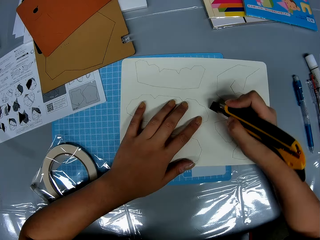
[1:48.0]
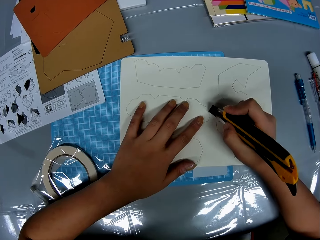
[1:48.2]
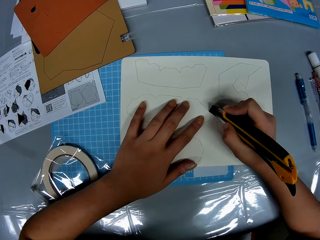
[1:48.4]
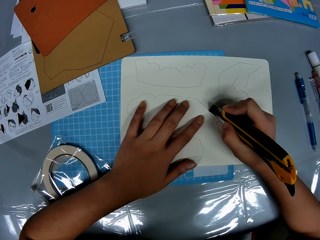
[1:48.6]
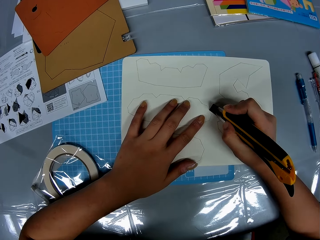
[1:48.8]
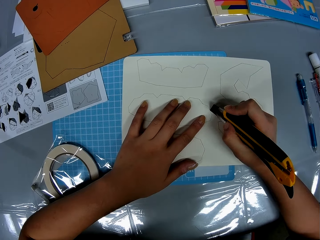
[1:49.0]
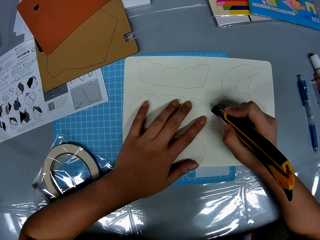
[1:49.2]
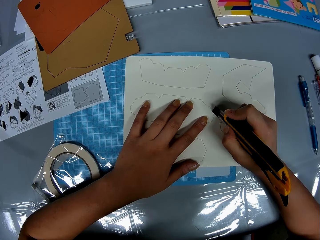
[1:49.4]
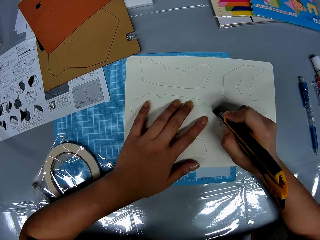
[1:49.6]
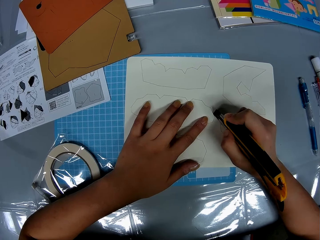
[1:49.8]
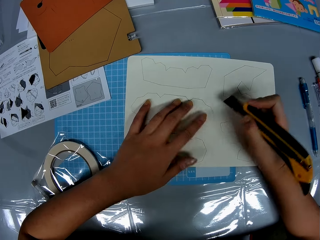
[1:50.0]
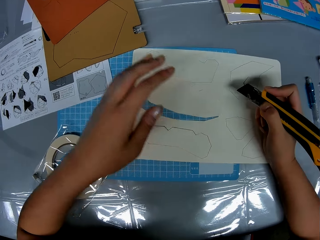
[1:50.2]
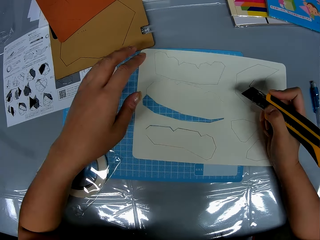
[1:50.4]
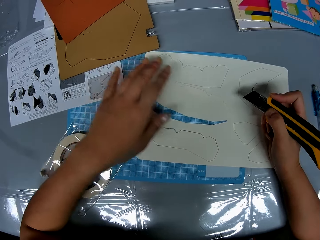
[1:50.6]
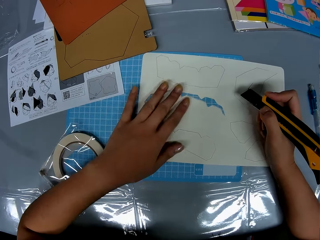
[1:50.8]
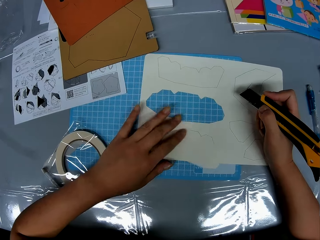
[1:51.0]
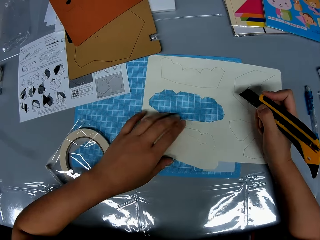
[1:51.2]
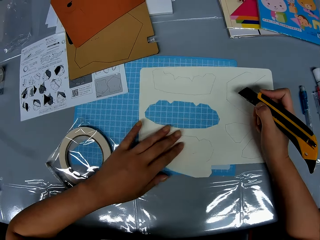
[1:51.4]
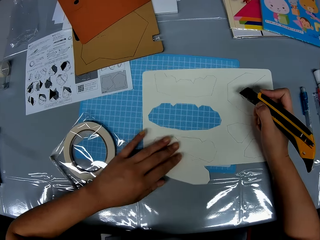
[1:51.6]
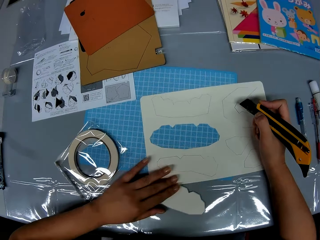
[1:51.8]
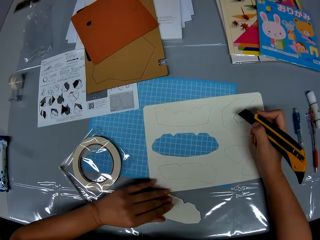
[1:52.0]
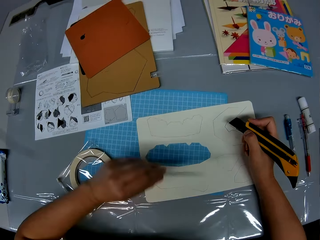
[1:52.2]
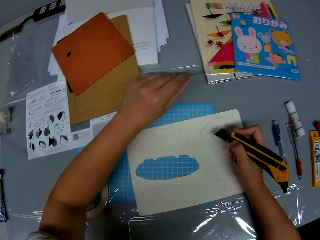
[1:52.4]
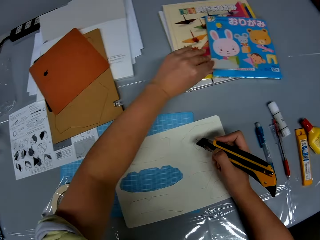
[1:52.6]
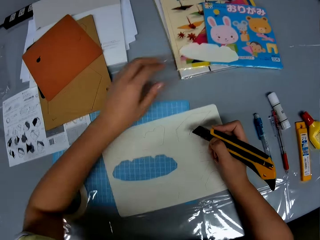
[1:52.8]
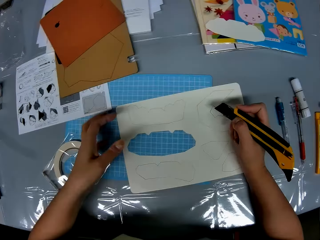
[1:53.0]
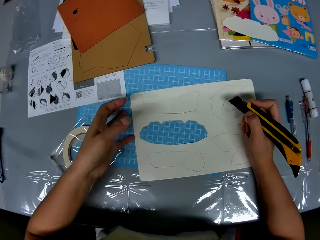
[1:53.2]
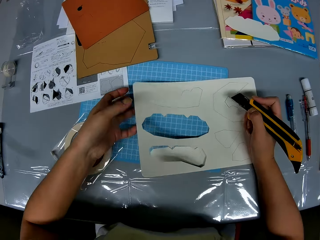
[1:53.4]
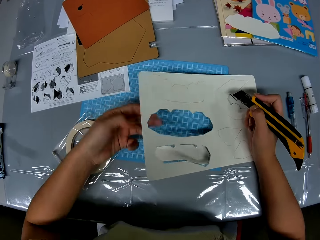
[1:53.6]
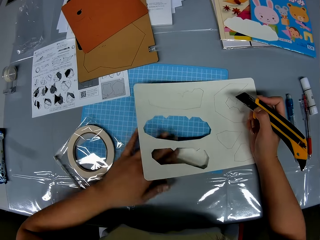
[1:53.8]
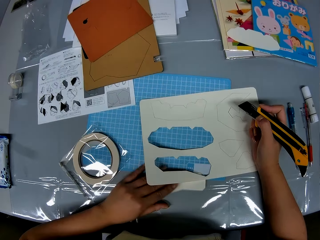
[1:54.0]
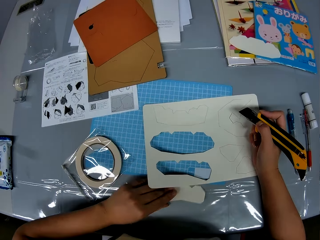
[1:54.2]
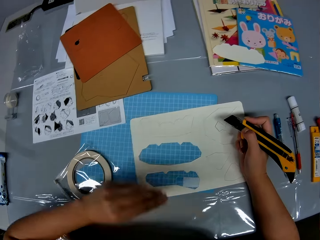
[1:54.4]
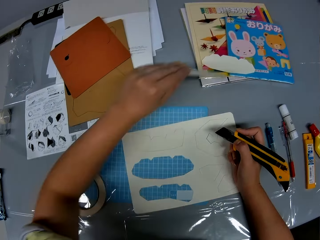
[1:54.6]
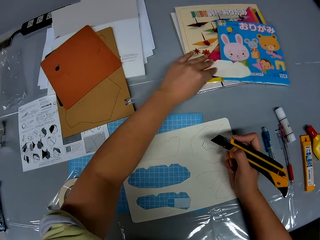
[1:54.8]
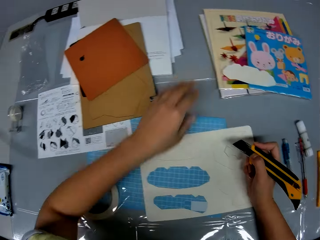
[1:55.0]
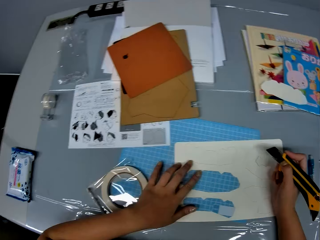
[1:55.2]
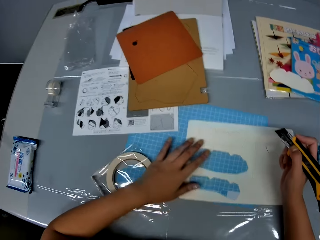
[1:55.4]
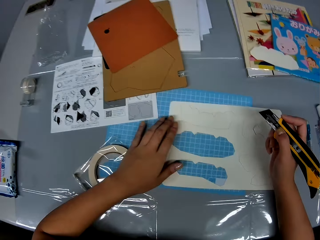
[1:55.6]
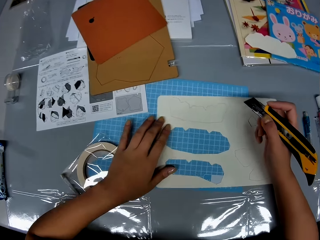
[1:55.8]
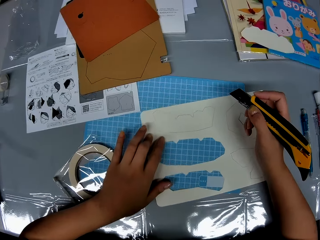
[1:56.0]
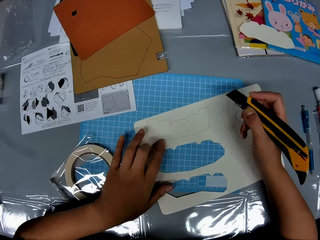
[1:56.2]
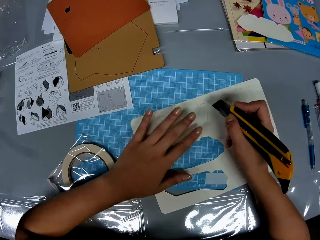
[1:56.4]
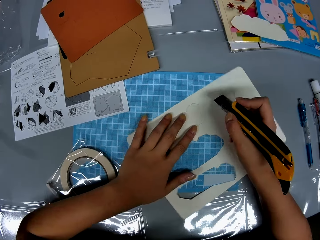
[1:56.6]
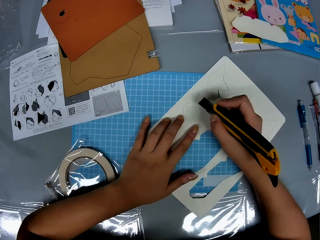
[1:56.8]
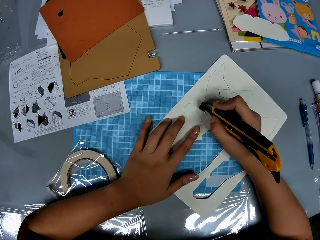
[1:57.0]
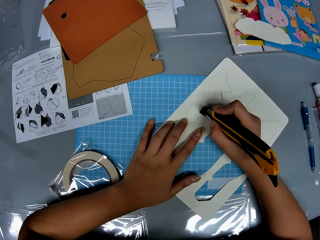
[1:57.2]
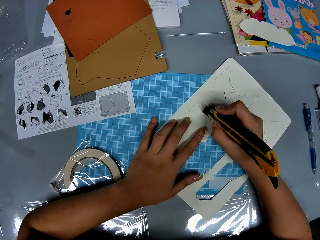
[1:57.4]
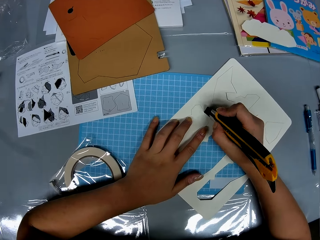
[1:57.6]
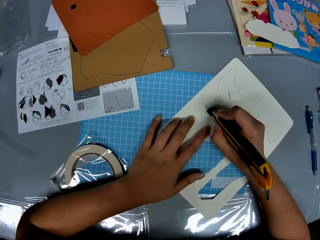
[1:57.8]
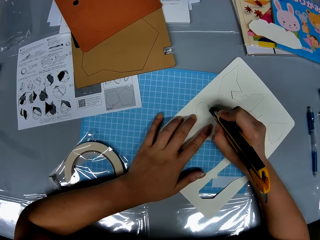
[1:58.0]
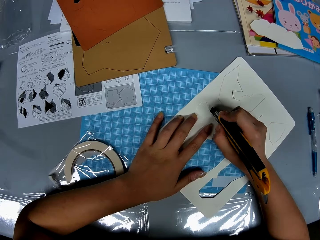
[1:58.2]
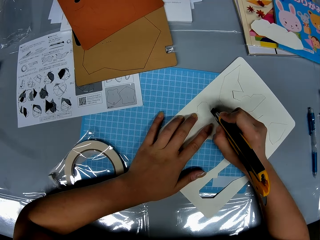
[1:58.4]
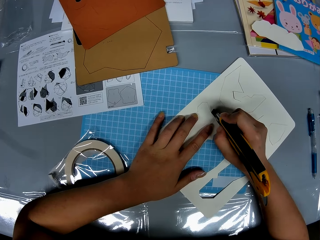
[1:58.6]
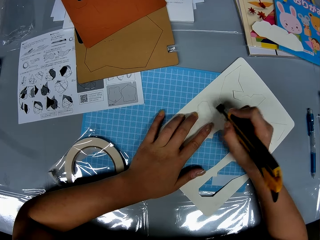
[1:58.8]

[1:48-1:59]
The camera wearer rotates the craft paper. They cut the craft paper. They remove the hands from the craft paper. They move the piece of craft paper. They pick up the piece of craft paper. They put the piece of craft paper on the books. They lift the craft paper. They pick up the piece of craft paper from the cutting mat. They put the piece of craft paper on the other craft paper. They stare at the craft paper. They rotate the craft paper on the cutting mat. They cut the craft paper with a craft knife.

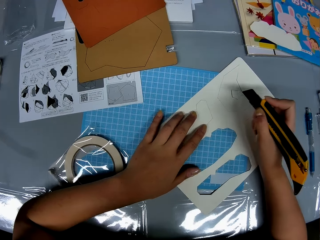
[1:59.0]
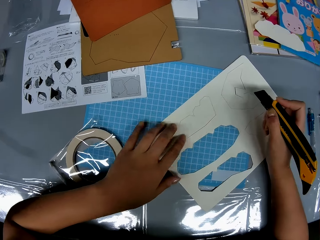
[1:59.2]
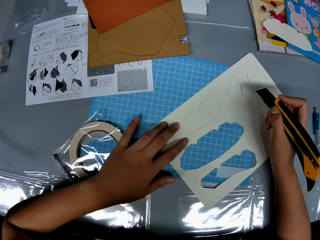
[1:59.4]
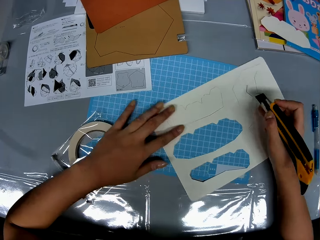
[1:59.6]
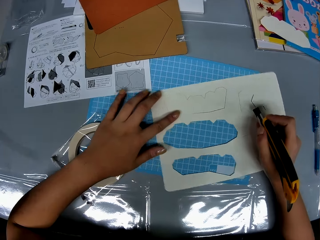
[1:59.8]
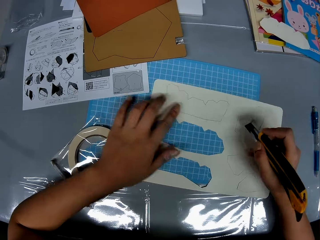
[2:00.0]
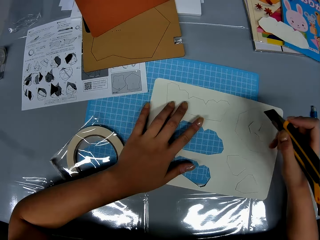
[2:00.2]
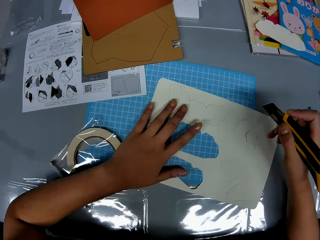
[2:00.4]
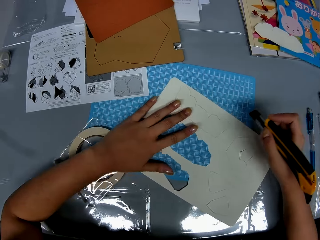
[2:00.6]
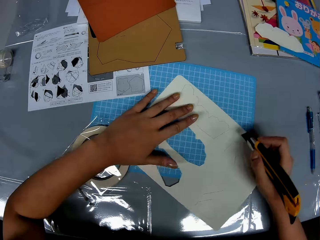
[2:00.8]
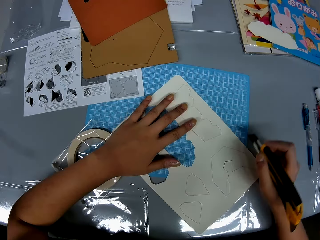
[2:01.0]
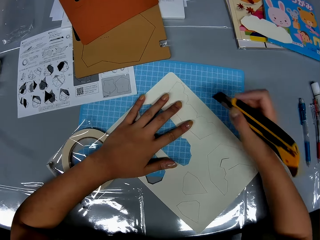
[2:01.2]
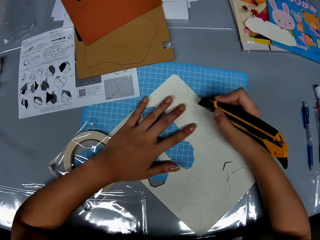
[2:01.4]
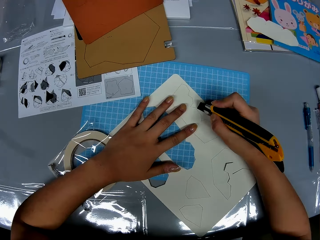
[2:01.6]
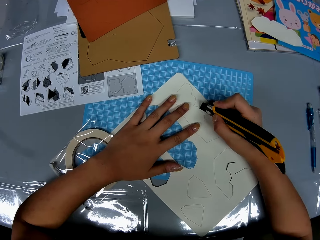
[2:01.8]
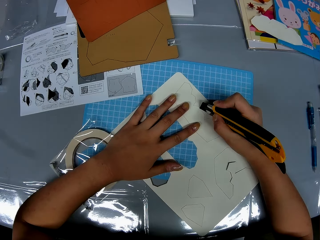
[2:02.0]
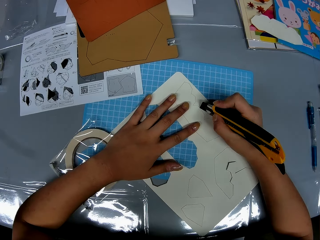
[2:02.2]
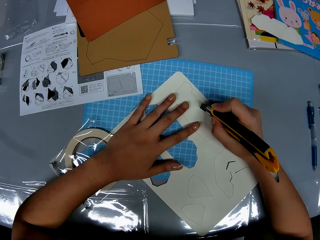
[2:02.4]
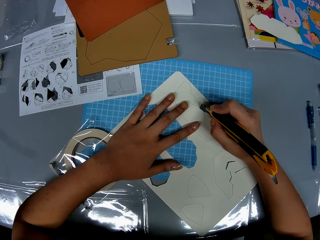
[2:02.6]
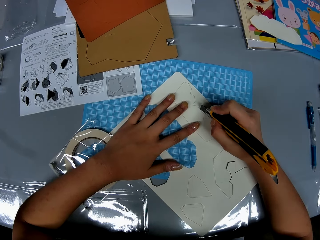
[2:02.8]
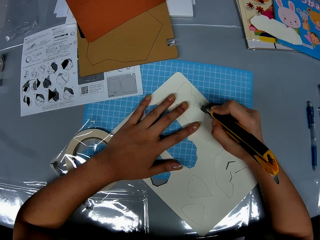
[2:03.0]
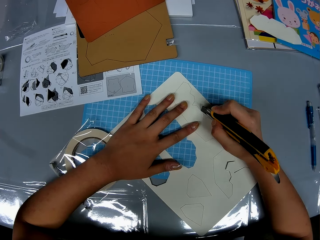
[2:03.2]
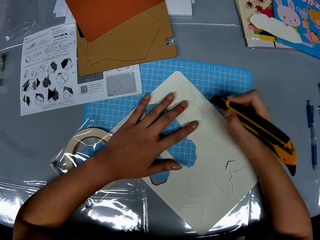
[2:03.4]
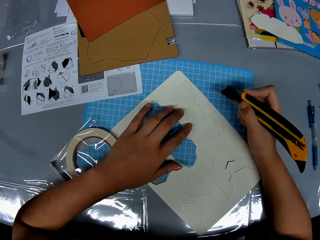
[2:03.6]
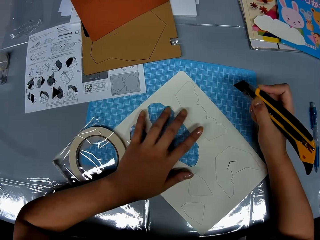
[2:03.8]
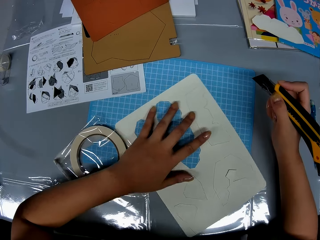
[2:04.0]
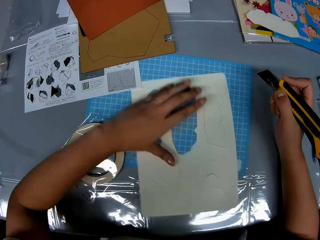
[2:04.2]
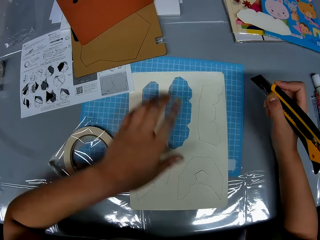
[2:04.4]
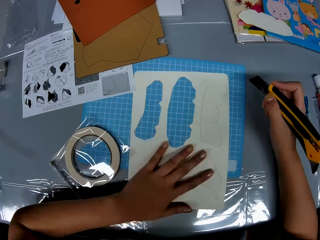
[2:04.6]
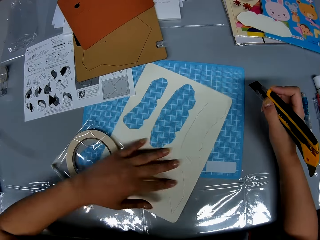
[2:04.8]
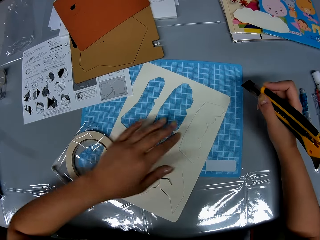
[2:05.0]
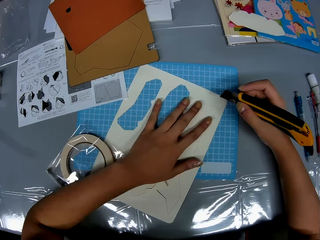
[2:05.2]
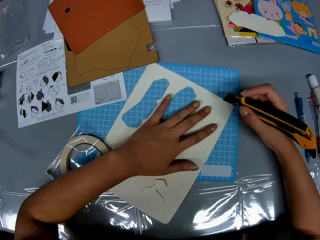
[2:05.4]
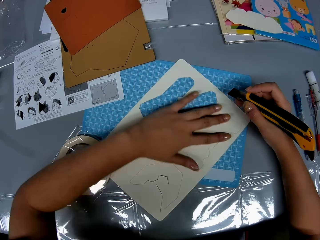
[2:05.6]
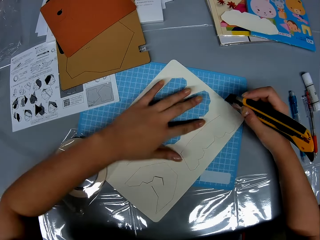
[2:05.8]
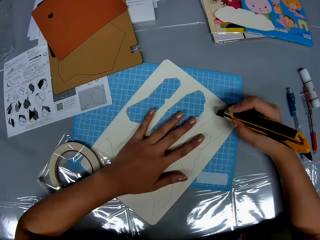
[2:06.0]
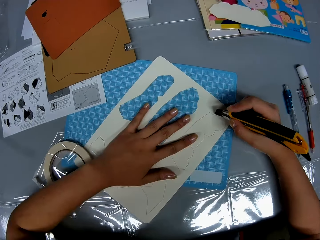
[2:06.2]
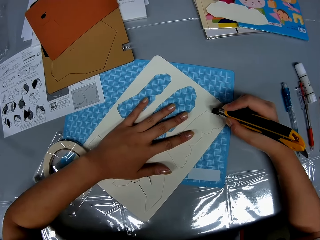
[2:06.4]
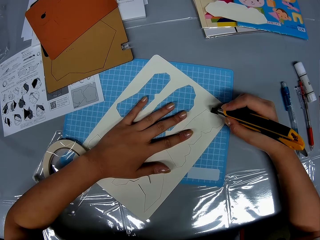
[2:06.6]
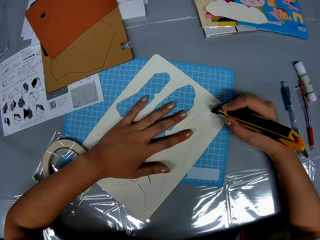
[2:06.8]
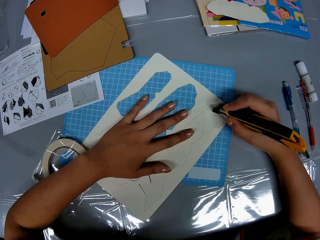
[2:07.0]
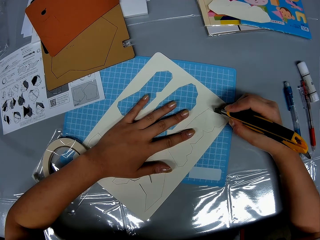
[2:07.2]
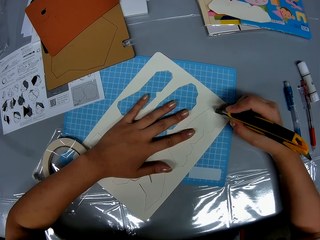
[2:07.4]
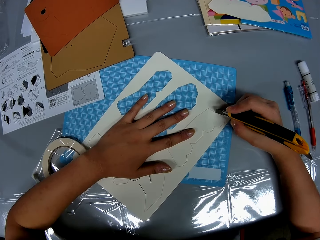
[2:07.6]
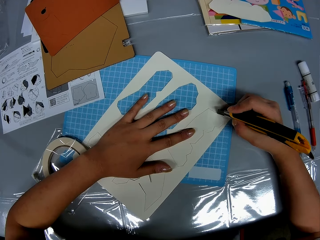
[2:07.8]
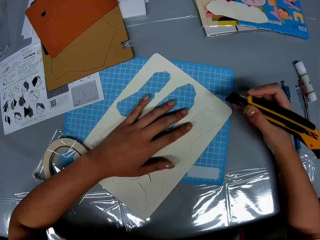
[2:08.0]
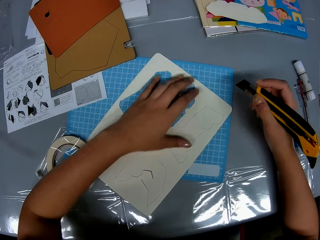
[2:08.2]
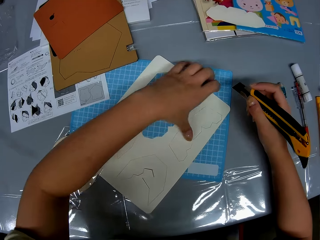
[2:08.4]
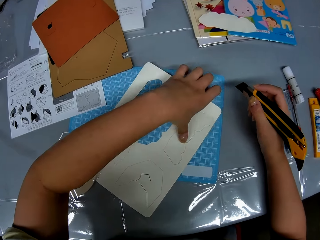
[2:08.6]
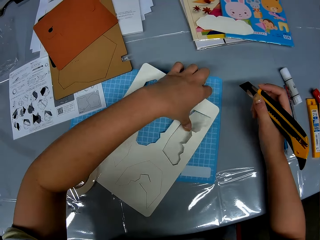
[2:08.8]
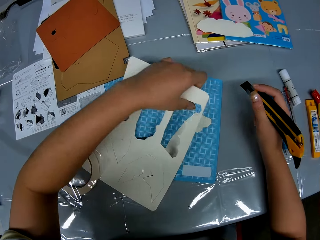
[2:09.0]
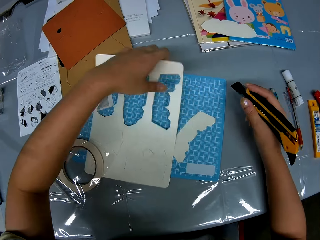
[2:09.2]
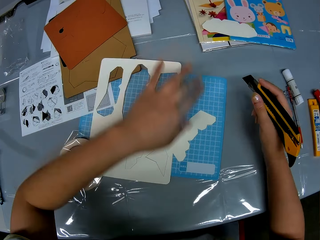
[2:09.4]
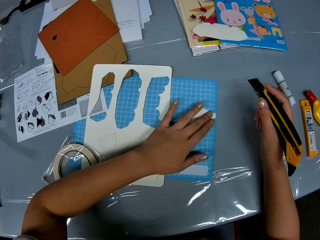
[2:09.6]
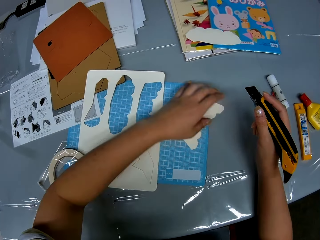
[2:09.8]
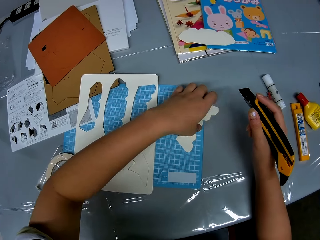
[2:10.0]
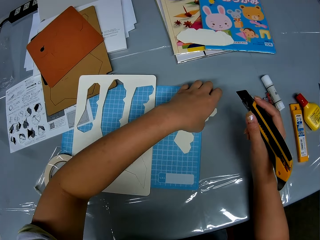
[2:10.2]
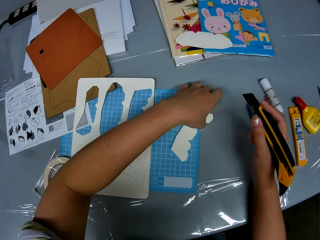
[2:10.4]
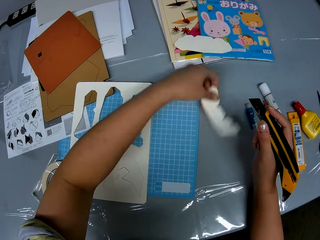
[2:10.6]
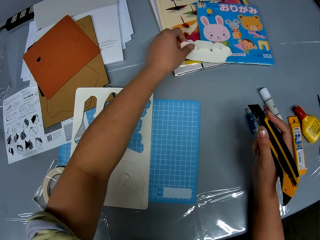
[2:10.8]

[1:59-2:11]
The camera wearer removes the craft knife from the craft paper. She adjusts the white geometric shape boards with her hands. She rotates the craft paper. She cuts the white geometric shape board or craft paper with her left hand and the knife cutter or craft knife in her right hand. She removes the craft knife from the craft paper. She rotates the craft paper on the cutting mat. She adjusts the white geometric shape boards with her left hand. She cuts the white geometric shape board with her left hand and the knife cutter in her right hand. She removes the geometric shape from the white geometric shape with her left hand. She presses the piece of craft paper with a finger, moves the craft paper on the cutting mat, and picks up the piece of craft paper from the cutting mat.
